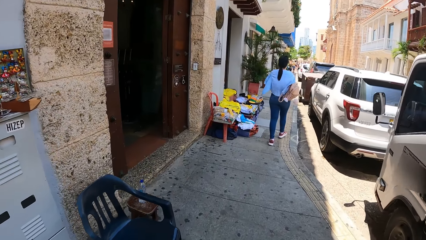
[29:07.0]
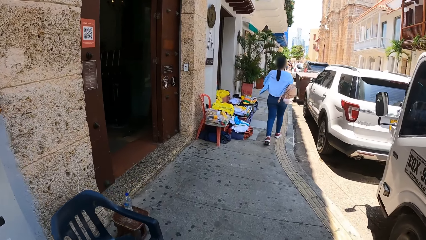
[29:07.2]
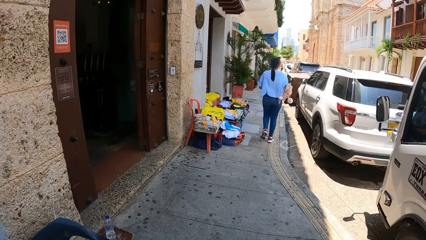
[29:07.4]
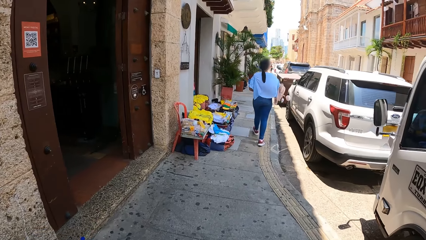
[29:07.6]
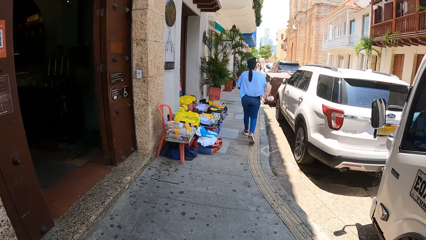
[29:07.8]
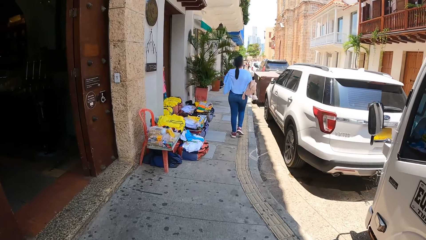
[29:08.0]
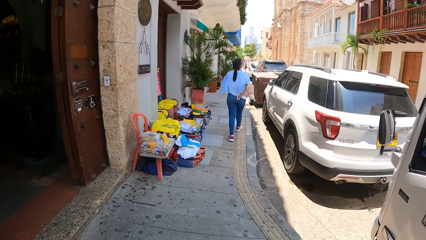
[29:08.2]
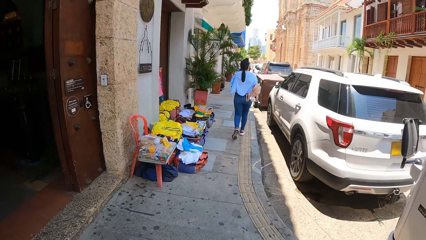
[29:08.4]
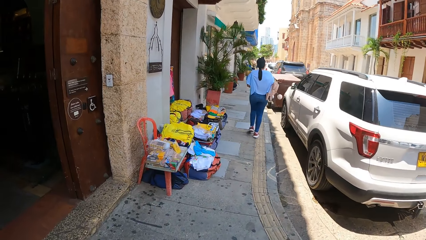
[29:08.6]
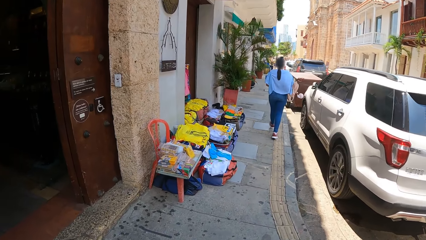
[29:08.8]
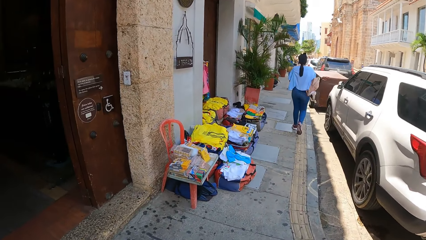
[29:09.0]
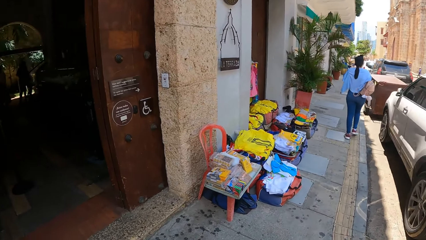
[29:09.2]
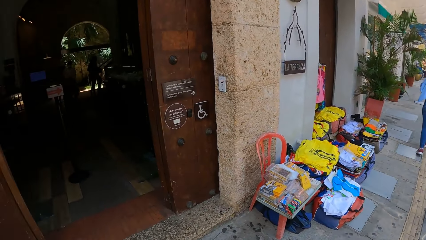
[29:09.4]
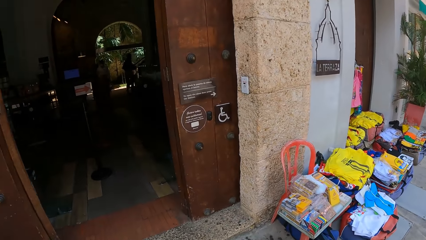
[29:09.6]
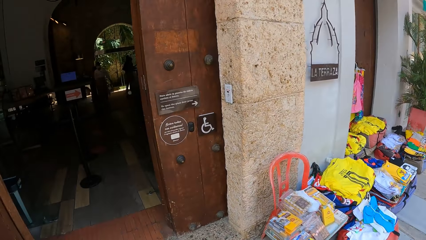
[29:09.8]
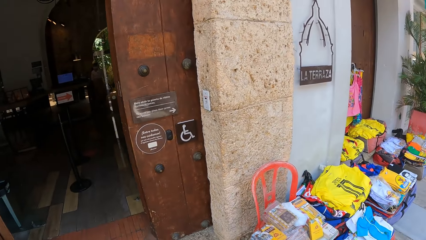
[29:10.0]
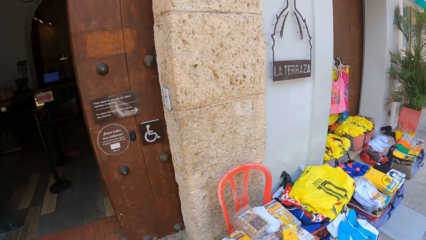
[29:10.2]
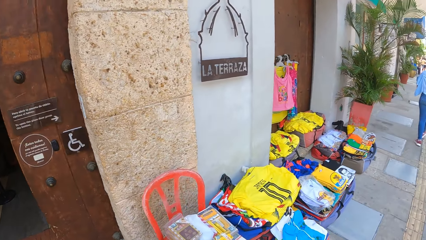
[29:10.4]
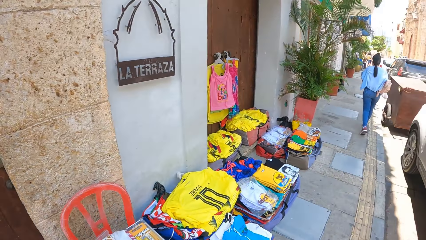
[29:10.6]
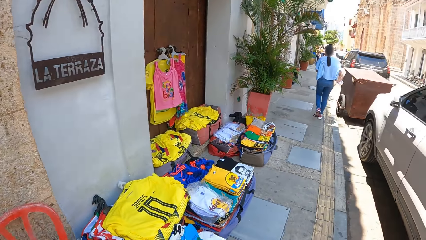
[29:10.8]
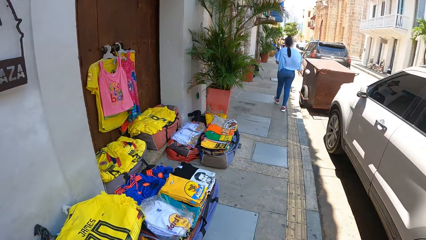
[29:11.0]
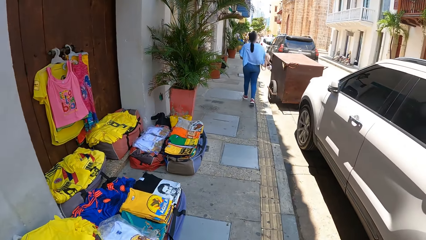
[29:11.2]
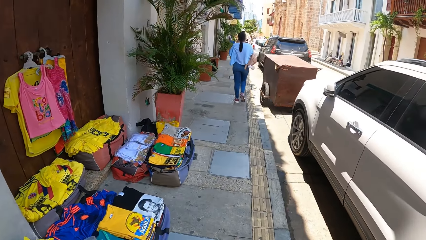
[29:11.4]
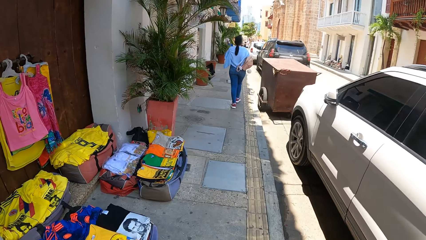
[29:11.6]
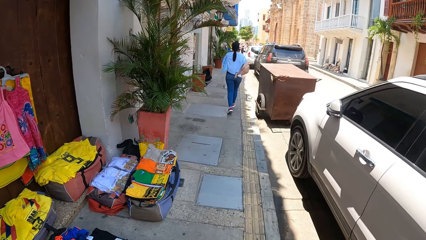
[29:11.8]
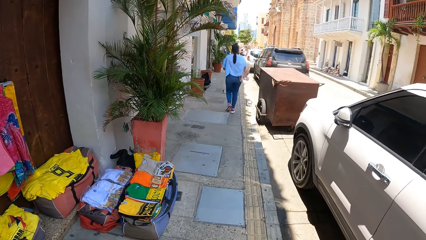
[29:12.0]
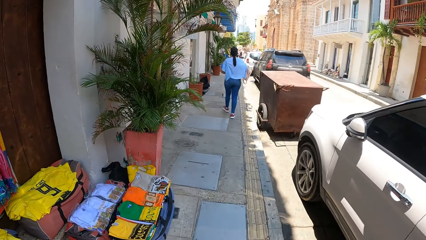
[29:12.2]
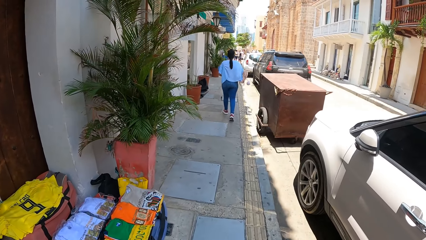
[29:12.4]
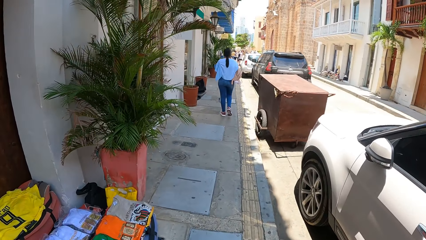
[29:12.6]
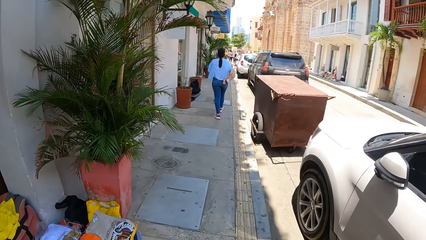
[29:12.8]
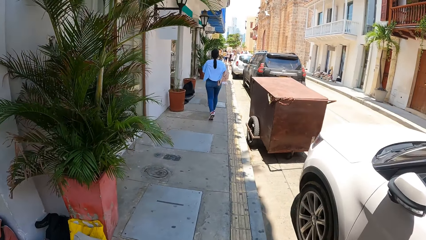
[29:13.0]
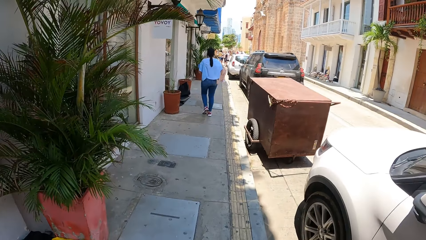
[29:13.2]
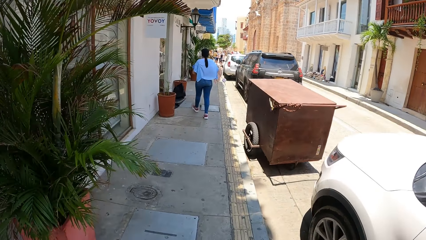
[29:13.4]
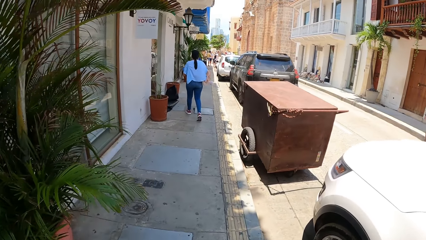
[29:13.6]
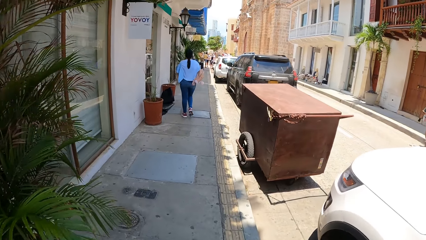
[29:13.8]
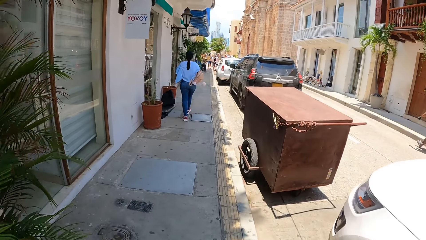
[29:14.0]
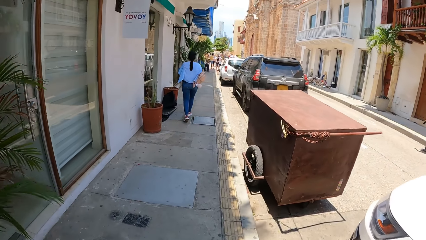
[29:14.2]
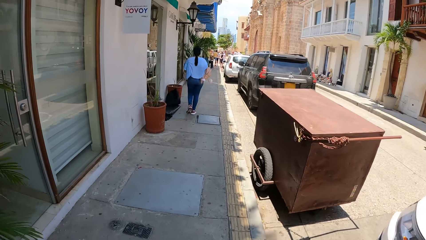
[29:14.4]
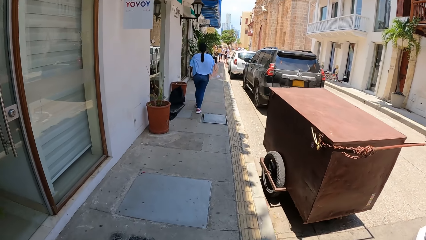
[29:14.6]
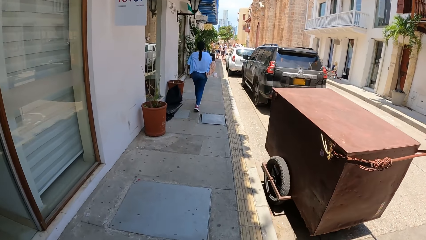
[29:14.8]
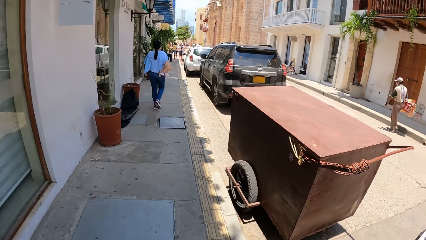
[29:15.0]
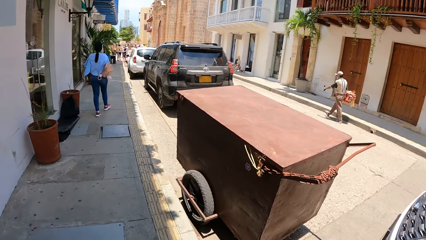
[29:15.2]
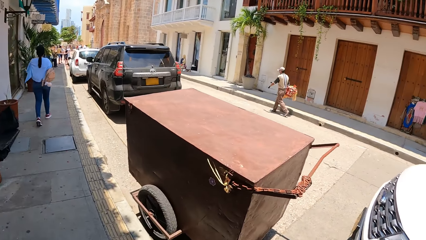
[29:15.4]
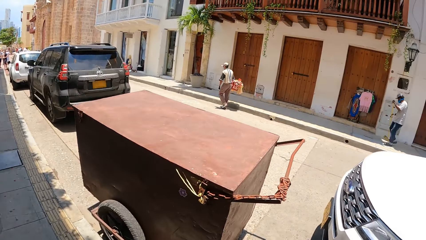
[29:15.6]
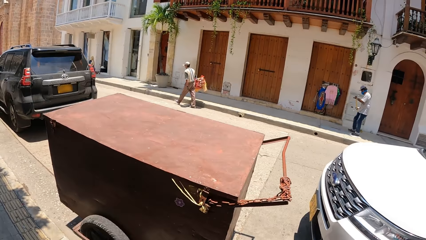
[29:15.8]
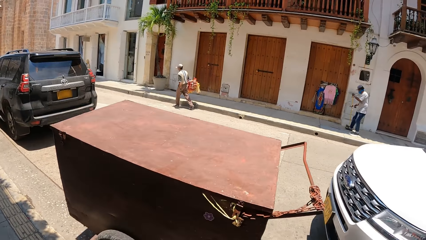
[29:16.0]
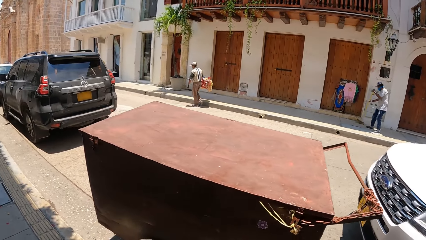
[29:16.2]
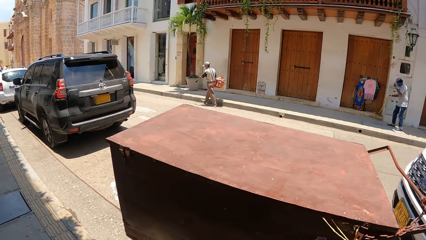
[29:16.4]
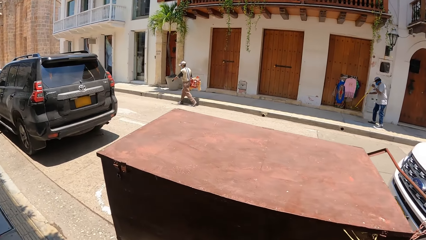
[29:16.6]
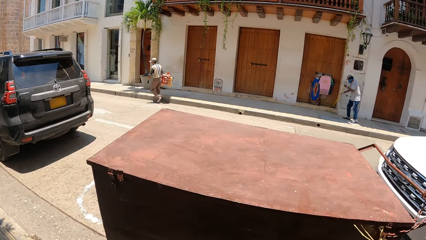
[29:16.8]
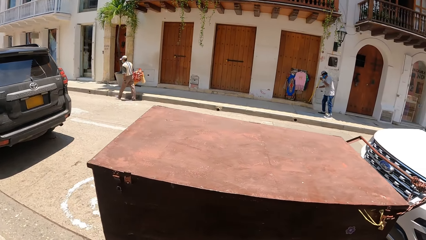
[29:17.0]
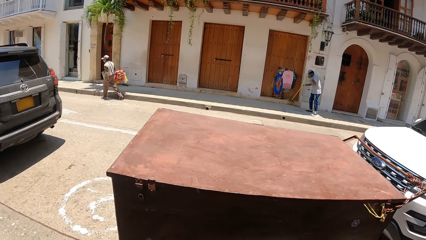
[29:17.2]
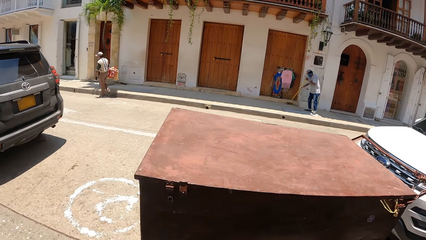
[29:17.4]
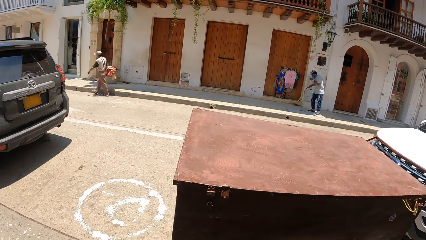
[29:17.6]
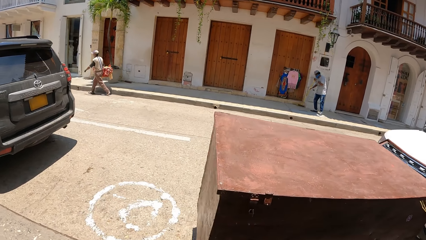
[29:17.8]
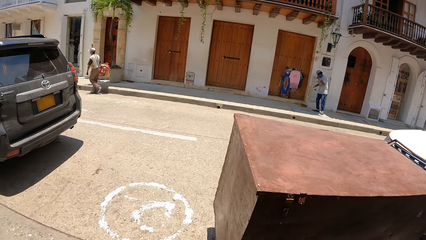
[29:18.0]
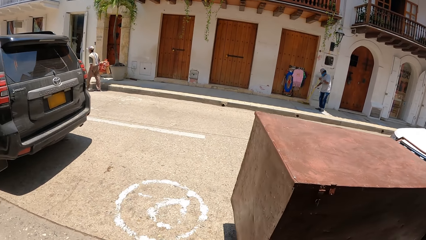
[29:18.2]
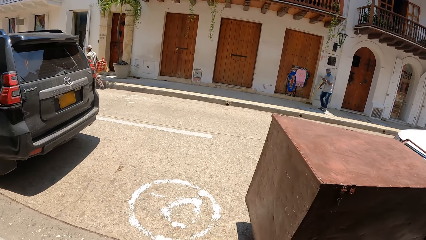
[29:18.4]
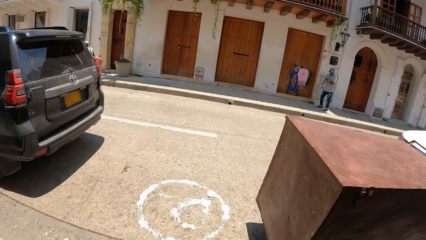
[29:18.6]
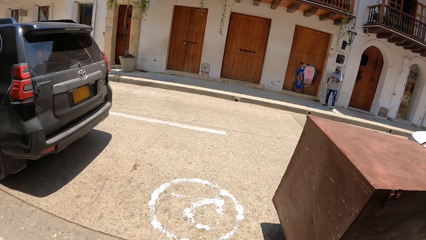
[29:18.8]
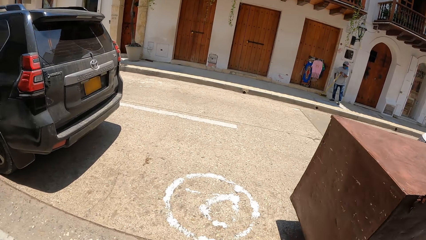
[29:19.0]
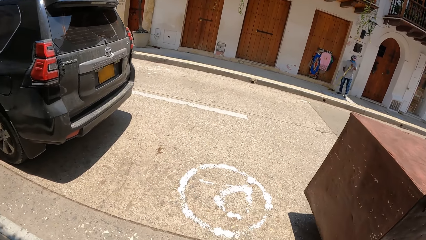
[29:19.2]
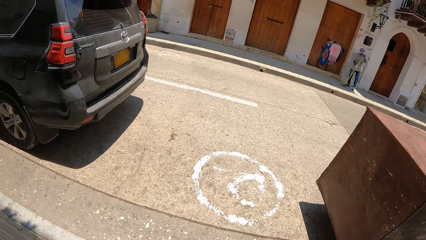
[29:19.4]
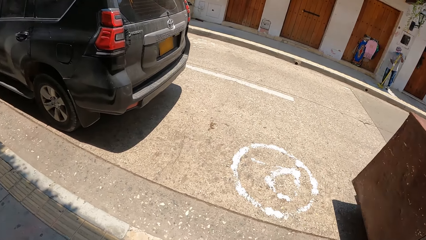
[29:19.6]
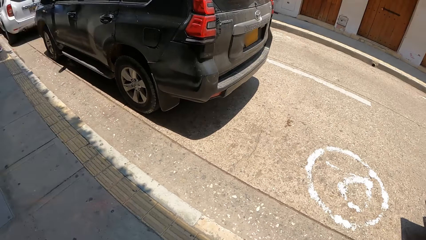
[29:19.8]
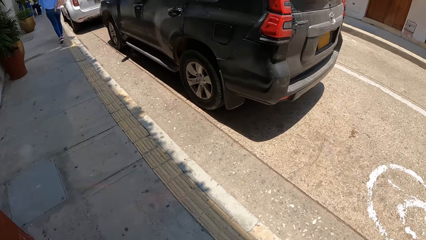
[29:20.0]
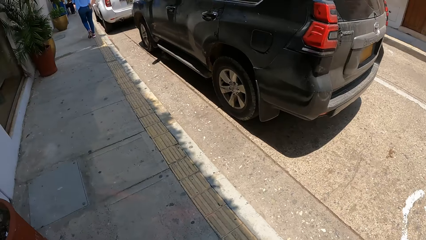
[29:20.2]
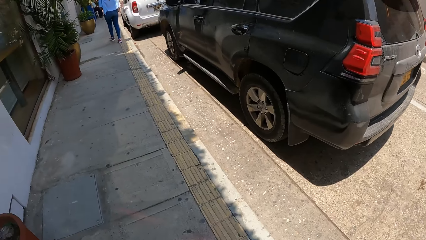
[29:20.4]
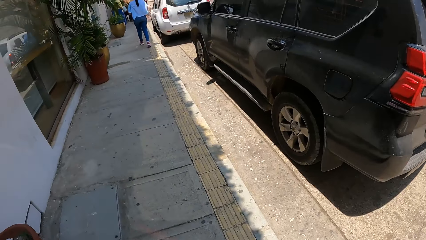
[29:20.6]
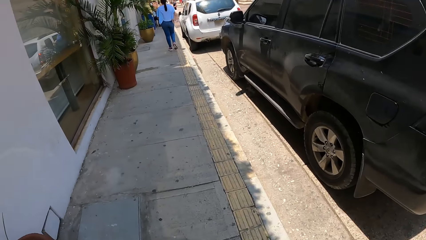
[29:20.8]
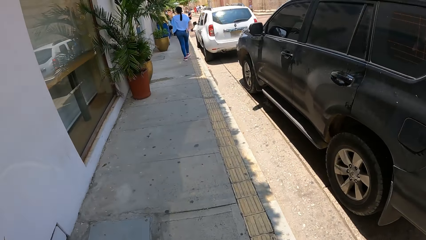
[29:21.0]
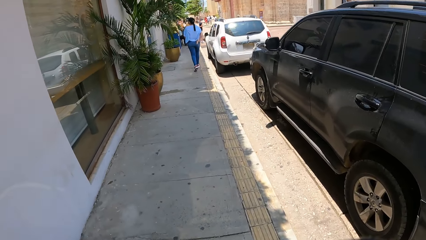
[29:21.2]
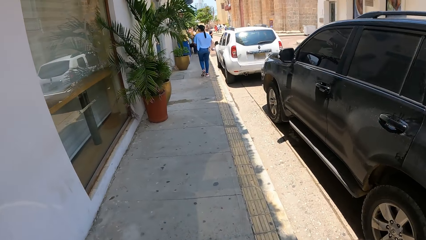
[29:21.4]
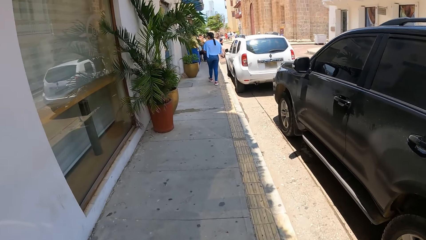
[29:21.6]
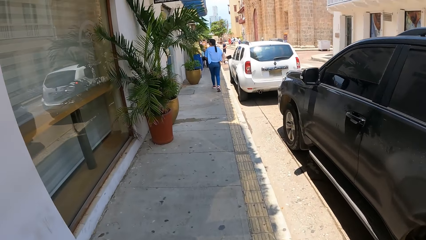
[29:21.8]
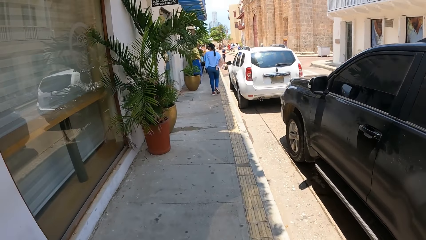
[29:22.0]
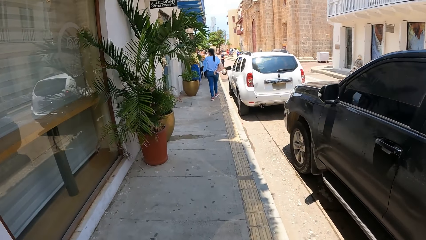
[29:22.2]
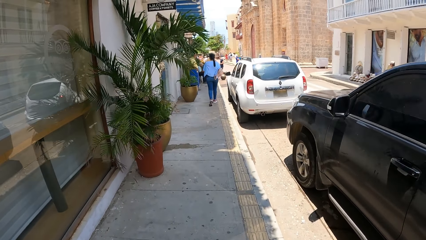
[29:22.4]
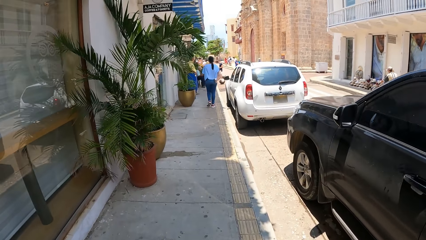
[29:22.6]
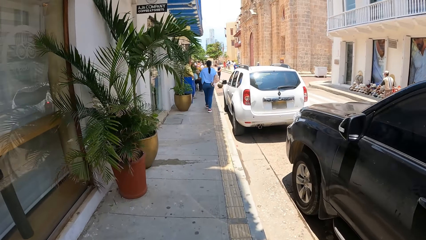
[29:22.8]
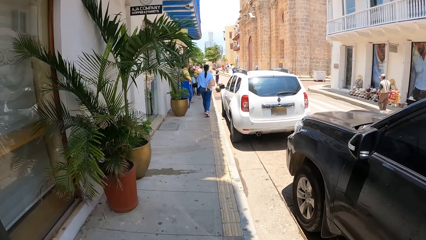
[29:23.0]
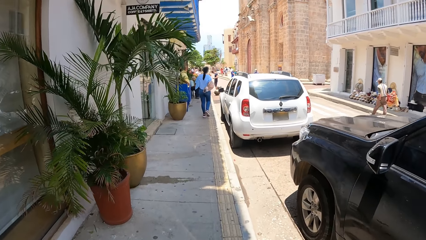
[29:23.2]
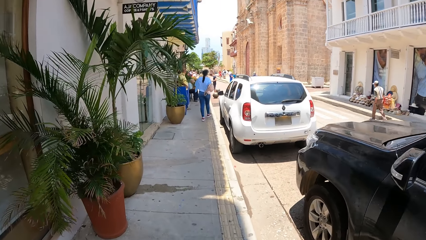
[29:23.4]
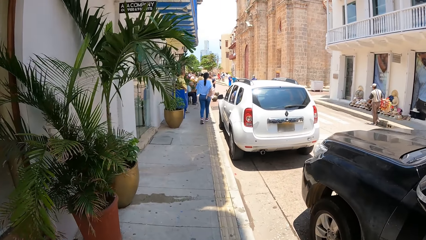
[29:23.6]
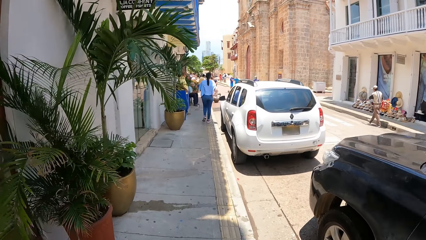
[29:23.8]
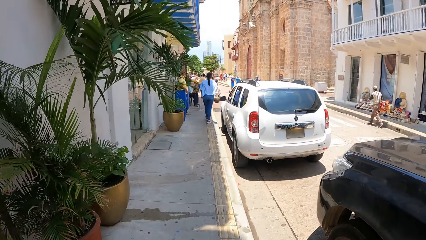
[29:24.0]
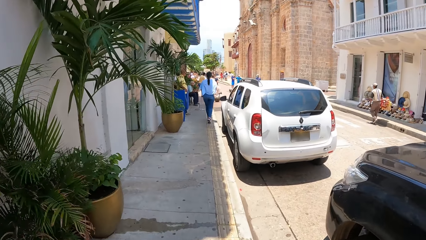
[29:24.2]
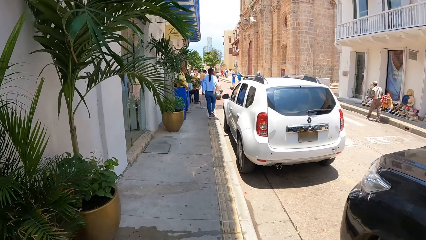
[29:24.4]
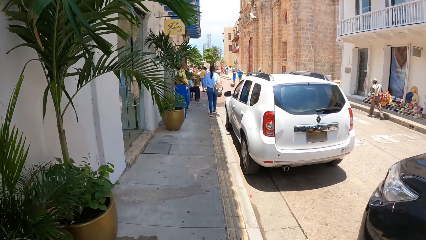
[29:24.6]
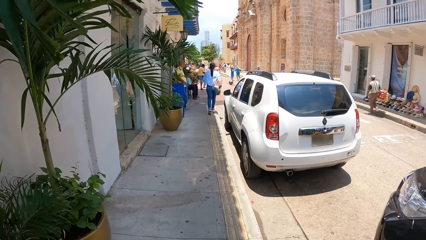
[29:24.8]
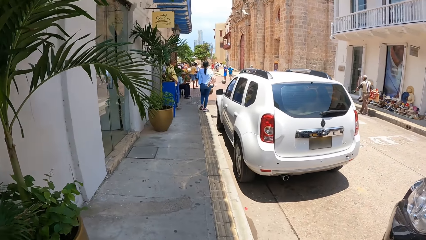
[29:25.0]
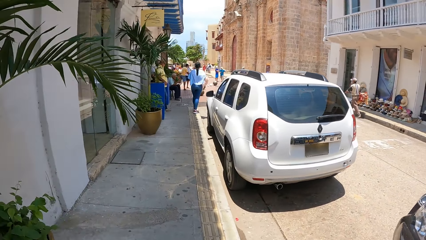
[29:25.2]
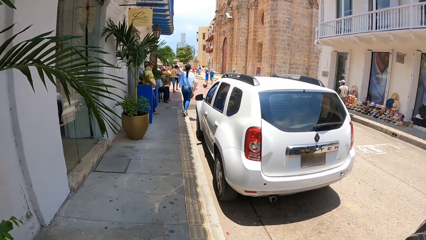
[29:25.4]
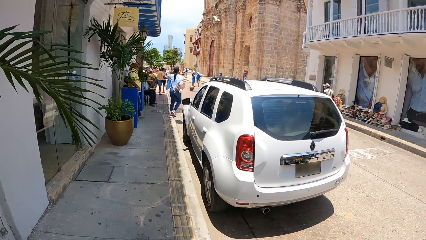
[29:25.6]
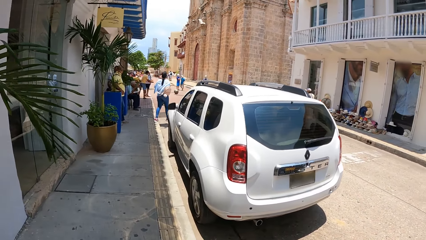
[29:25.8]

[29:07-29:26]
The camera wearer looks left. They look forward. They look right. They look forward.
